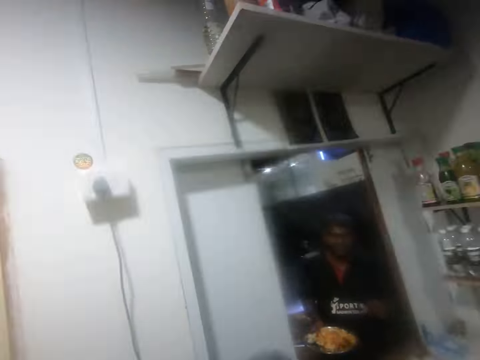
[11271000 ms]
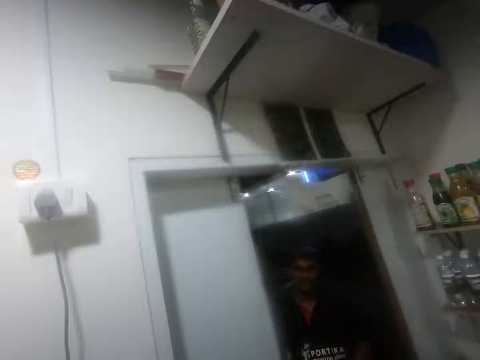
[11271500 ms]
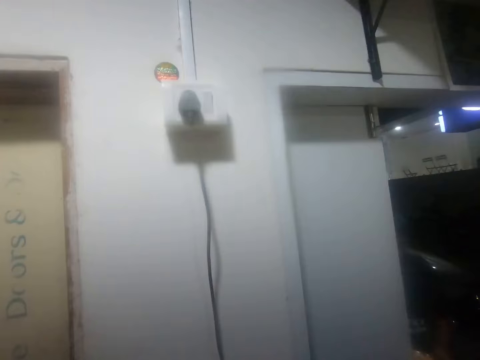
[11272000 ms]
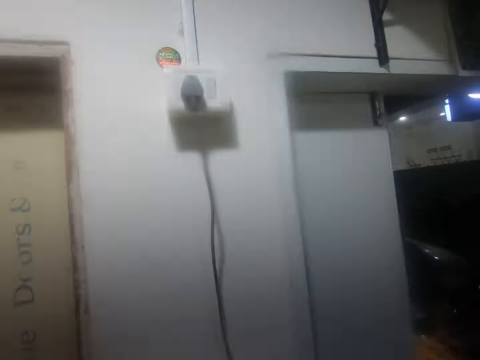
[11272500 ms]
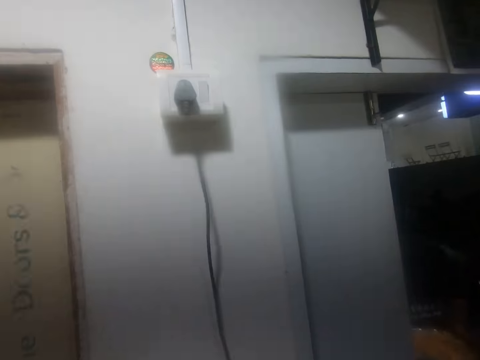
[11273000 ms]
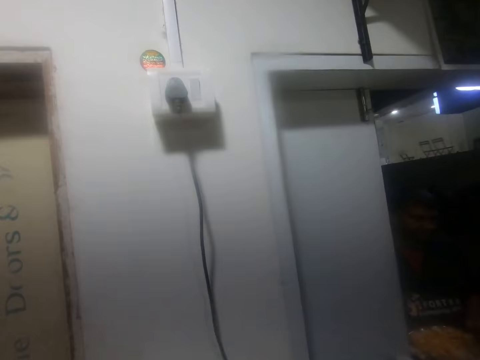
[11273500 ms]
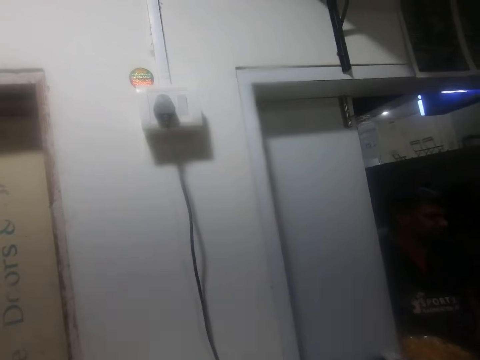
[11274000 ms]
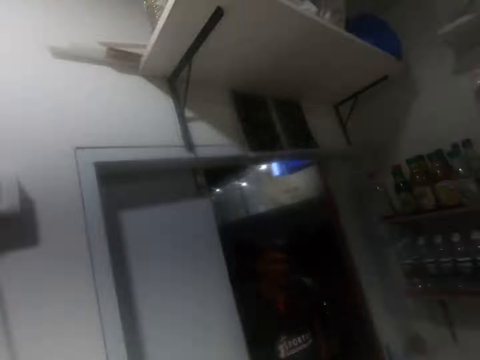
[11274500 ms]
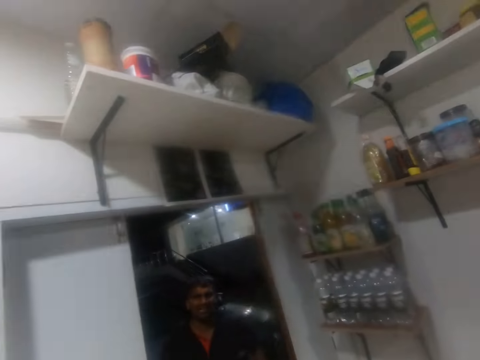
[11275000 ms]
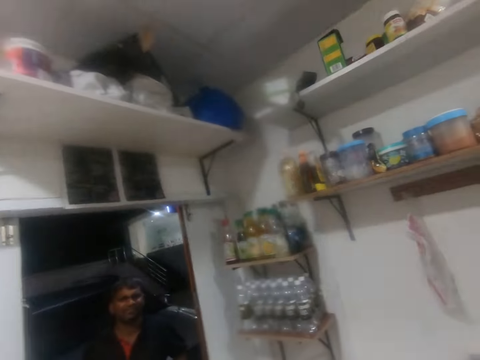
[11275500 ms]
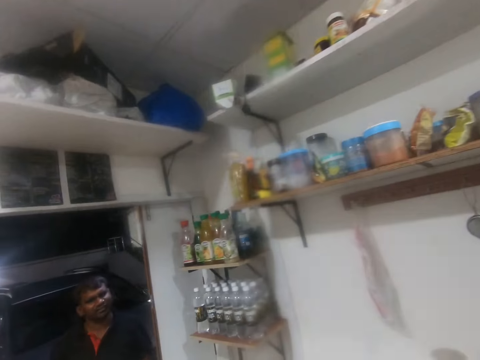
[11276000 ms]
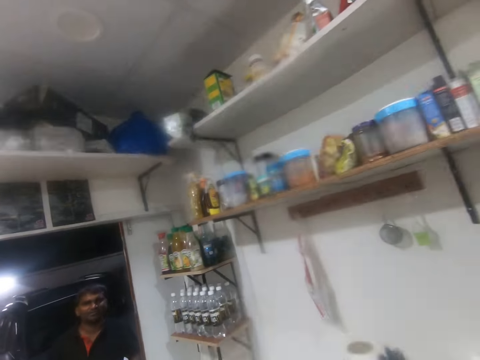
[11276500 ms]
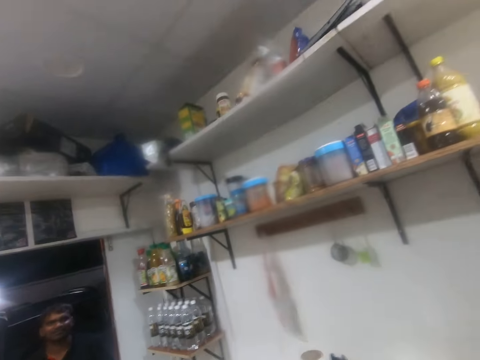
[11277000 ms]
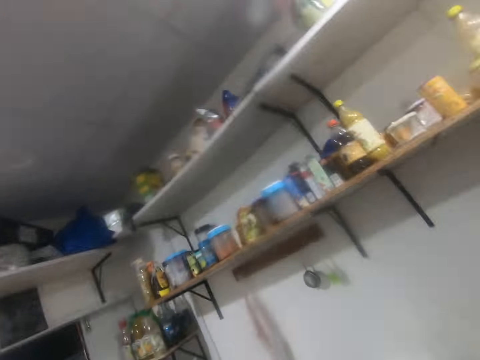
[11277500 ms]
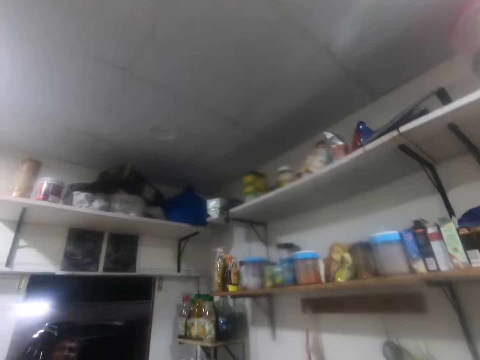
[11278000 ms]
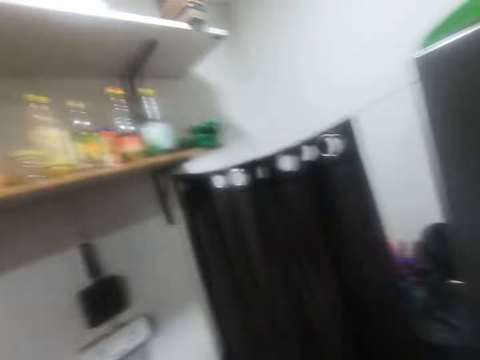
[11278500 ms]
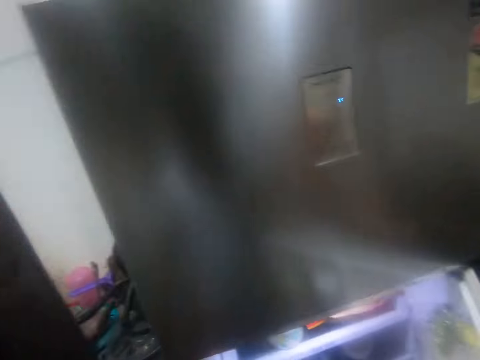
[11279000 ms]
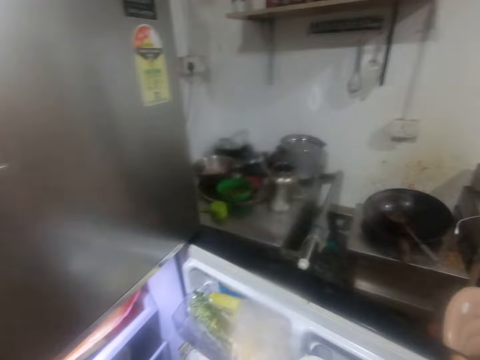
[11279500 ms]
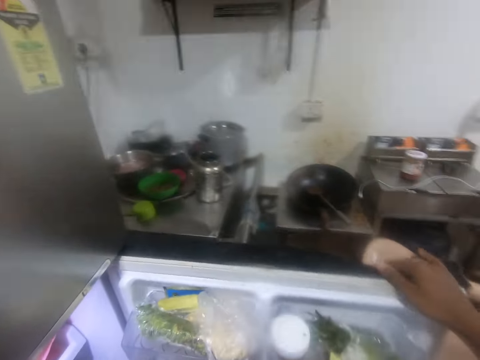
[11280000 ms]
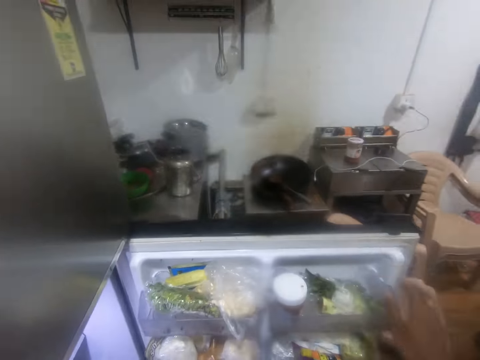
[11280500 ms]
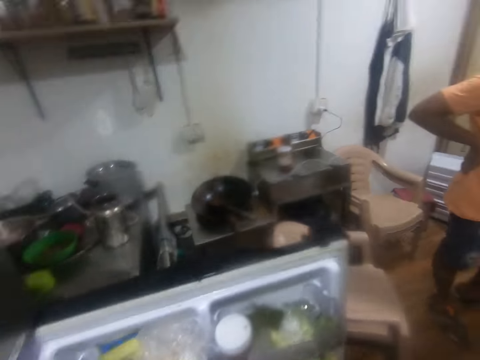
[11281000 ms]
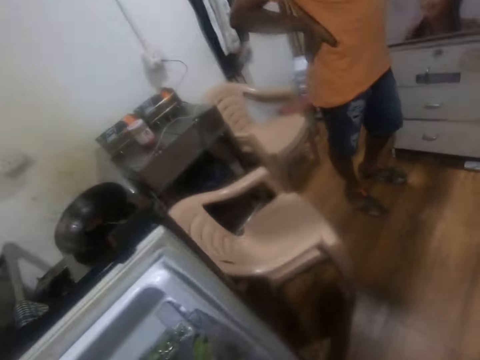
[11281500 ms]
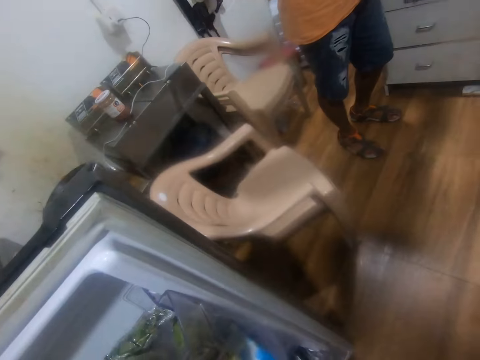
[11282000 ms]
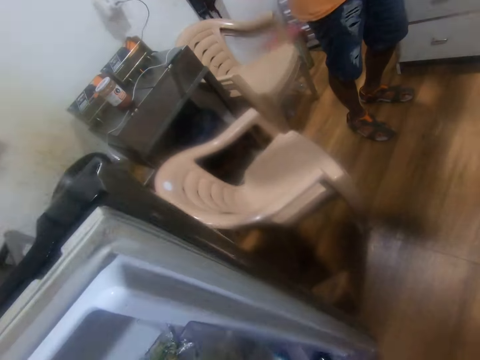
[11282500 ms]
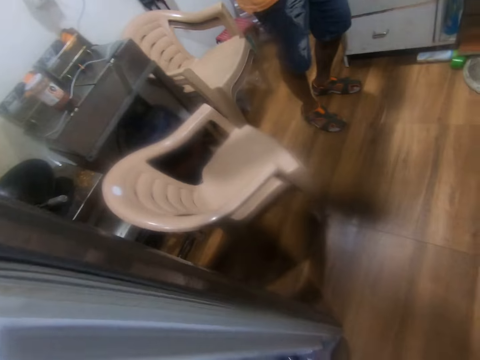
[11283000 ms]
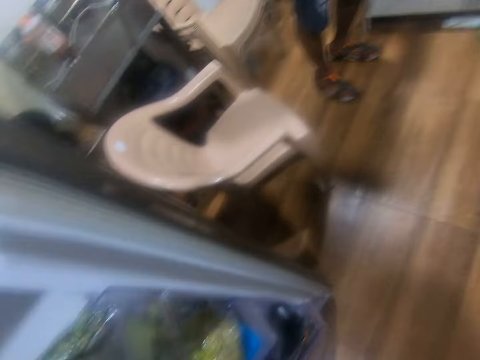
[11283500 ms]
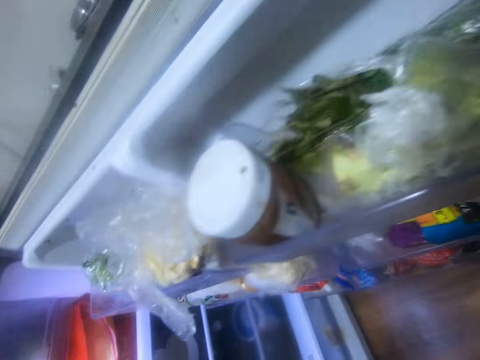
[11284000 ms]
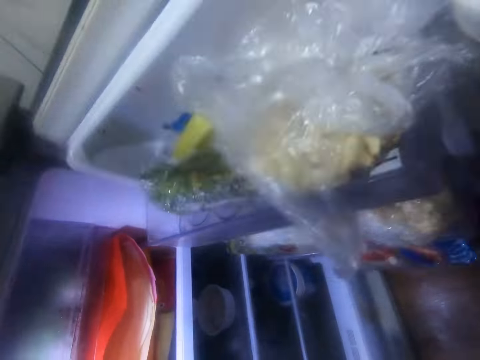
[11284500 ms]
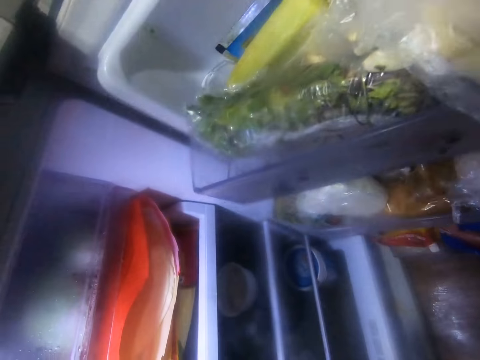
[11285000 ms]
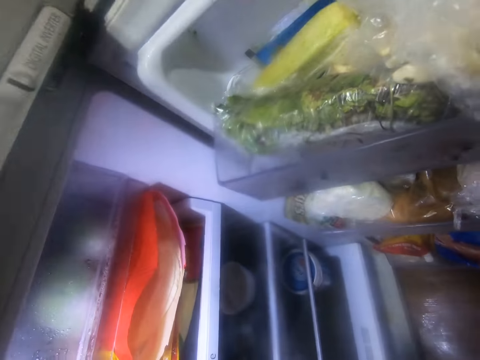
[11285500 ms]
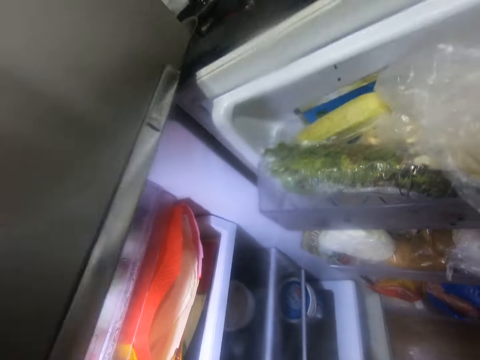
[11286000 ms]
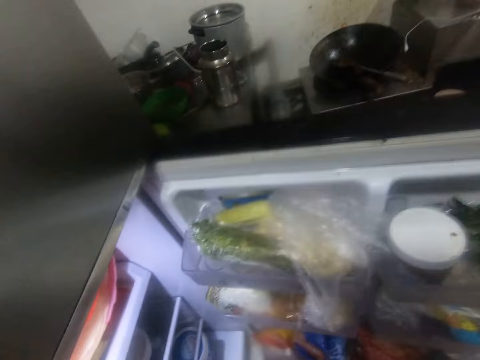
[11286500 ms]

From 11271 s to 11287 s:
The camera wearer interacts with a person. He looks around. He turns around. He interacts with the person. He turns around. He opens a fridge with his right hand. He removes the right hand from the fridge. He turns around. He looks inside the fridge.

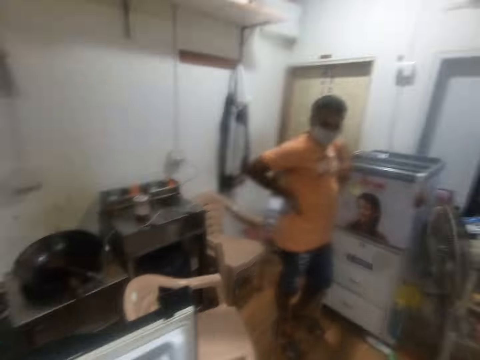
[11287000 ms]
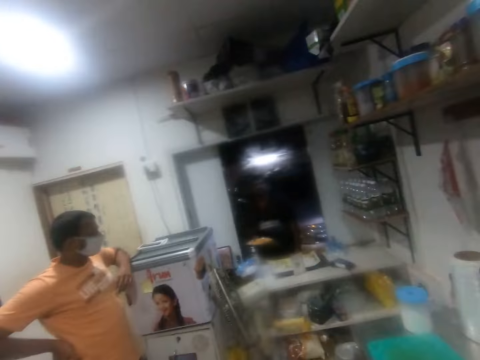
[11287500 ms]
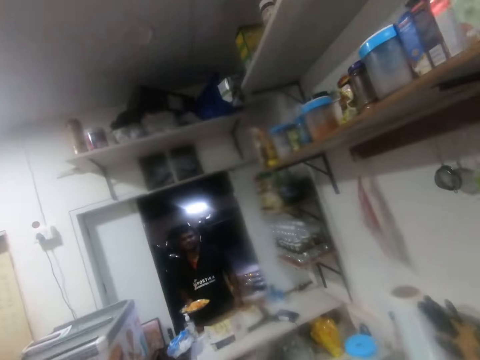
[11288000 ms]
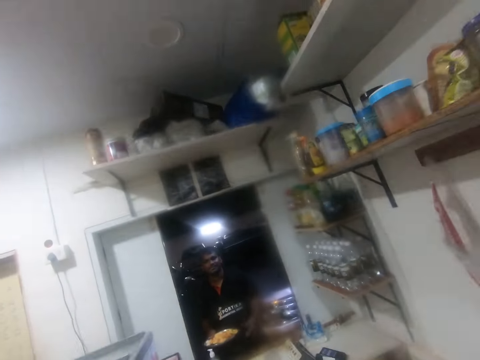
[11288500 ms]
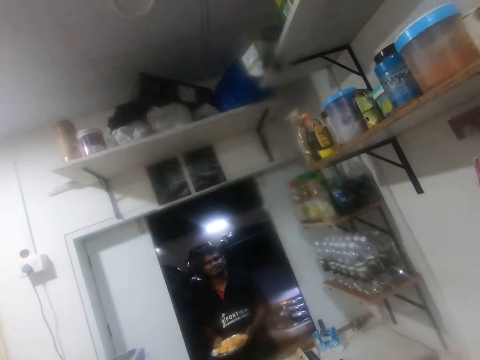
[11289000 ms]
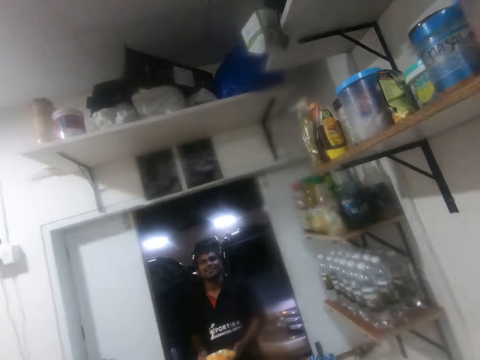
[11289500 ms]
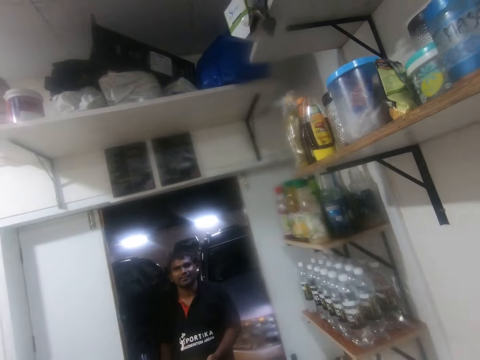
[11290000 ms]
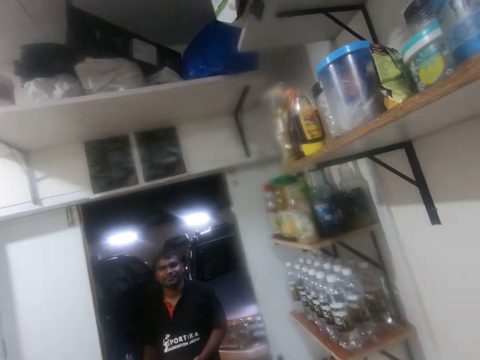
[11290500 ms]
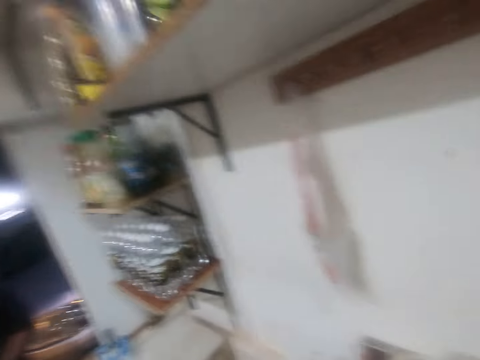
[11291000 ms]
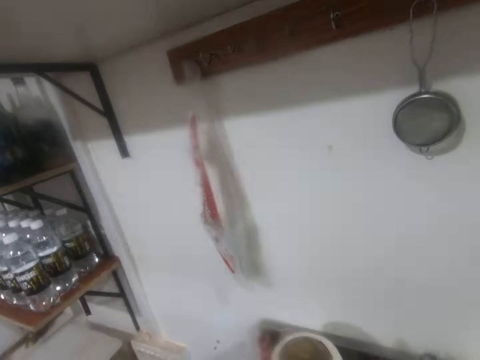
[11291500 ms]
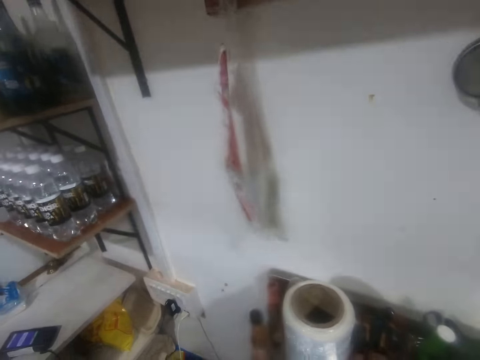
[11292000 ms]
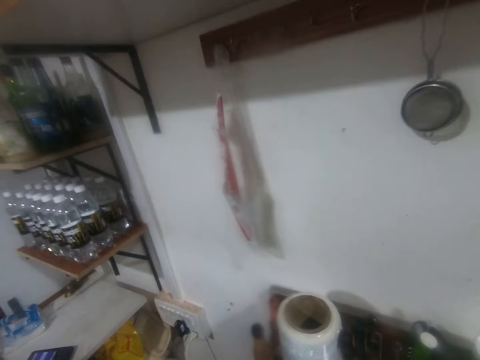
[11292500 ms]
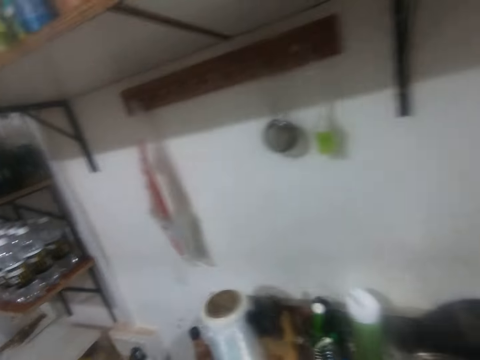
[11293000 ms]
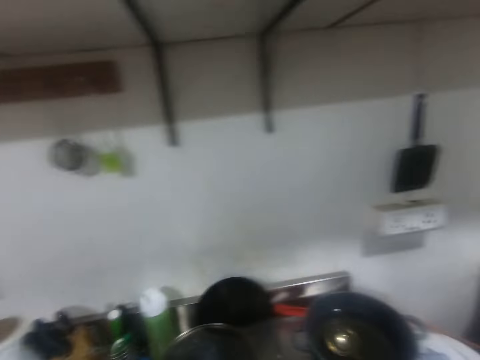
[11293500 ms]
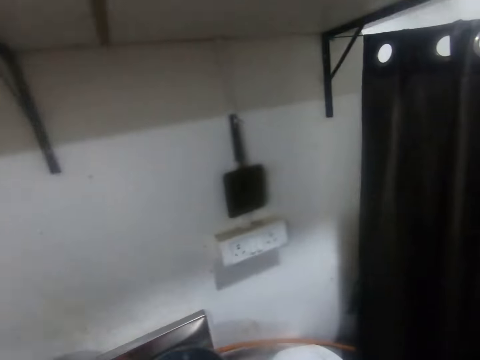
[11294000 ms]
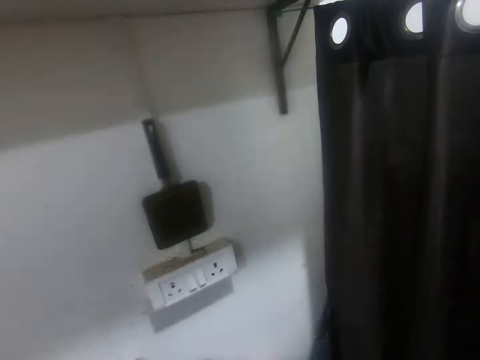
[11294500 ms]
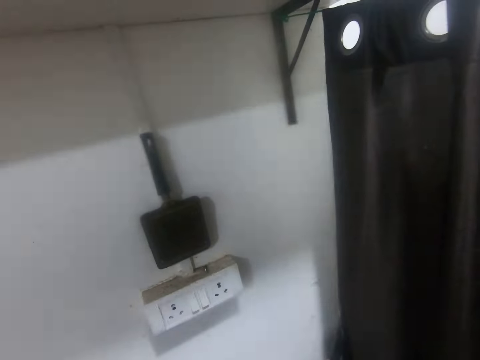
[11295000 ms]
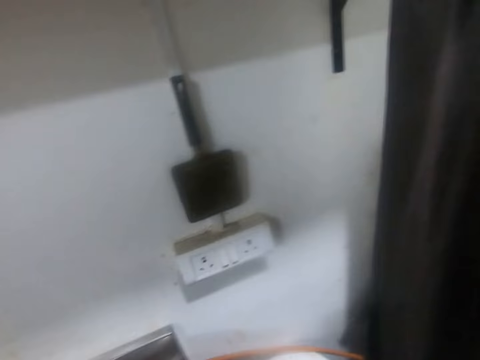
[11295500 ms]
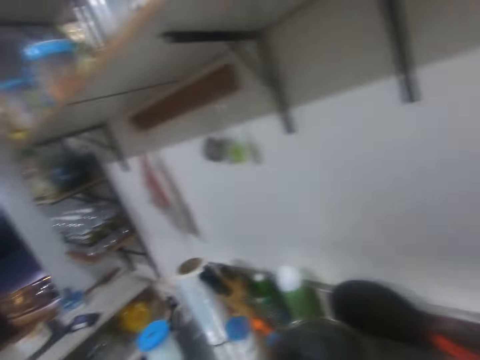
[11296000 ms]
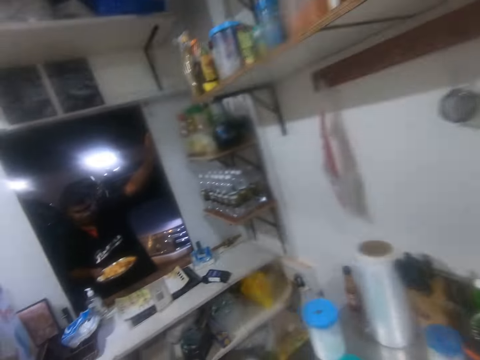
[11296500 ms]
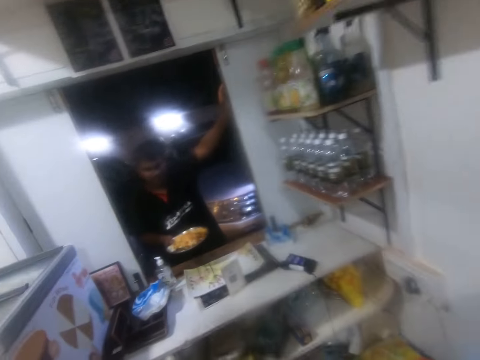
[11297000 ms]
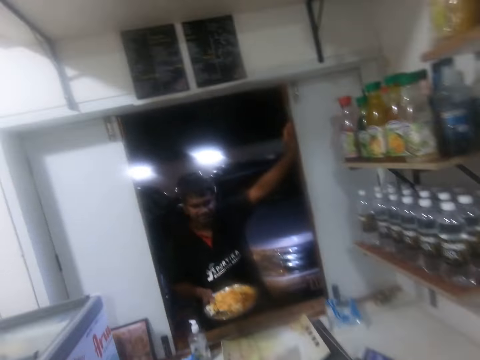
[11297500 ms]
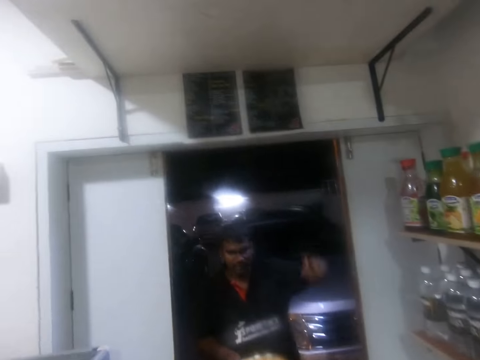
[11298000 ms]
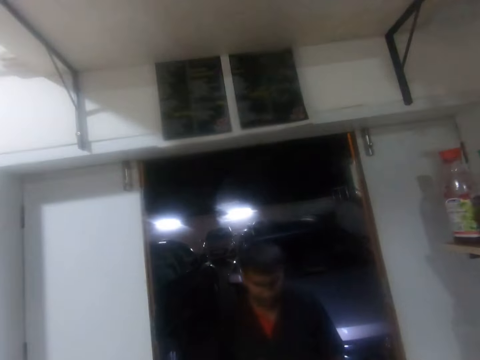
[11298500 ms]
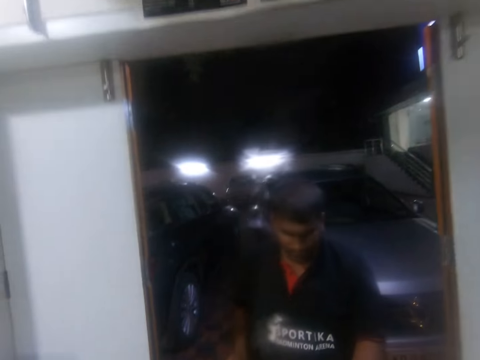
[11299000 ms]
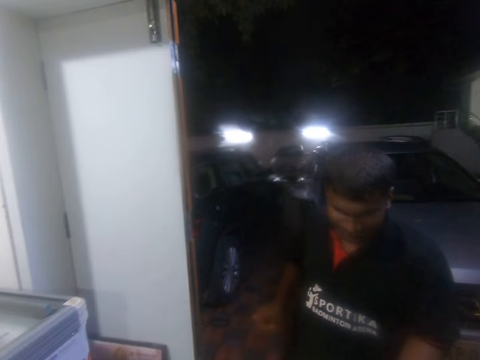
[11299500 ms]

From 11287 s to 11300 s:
The camera wearer turns around. A person interacts with the camera wearer. The camera wearer turns around. They walk. They turn around. They move.
